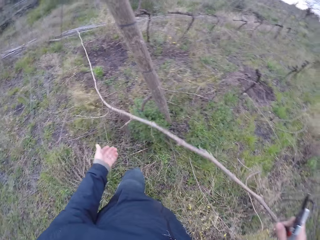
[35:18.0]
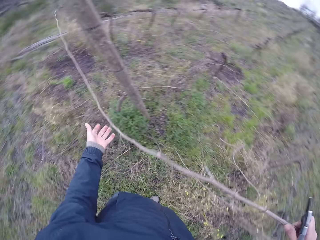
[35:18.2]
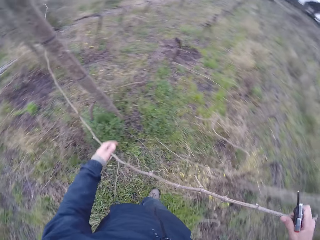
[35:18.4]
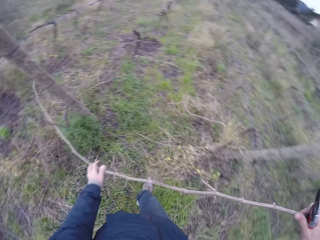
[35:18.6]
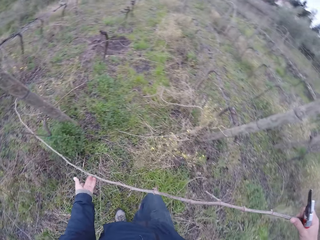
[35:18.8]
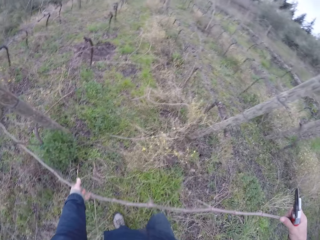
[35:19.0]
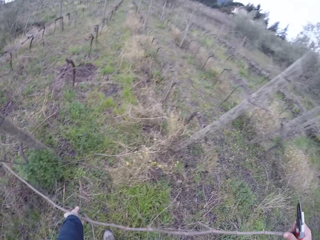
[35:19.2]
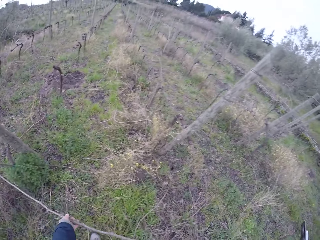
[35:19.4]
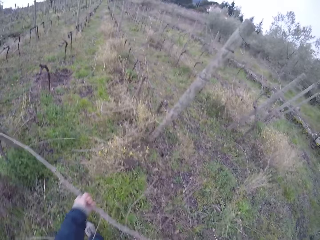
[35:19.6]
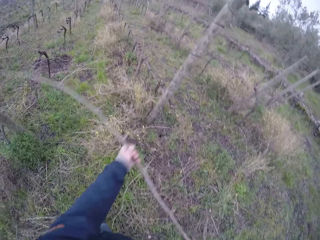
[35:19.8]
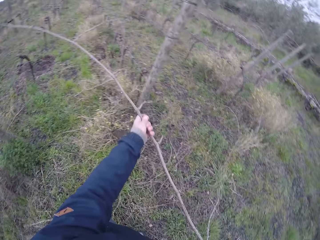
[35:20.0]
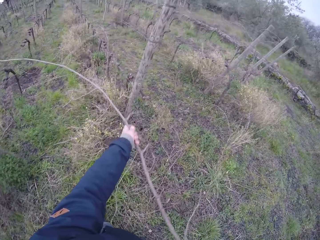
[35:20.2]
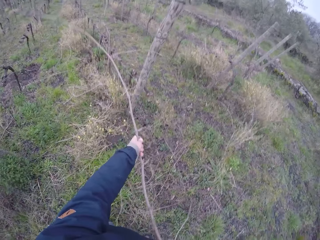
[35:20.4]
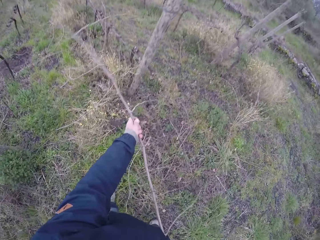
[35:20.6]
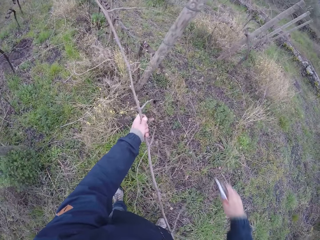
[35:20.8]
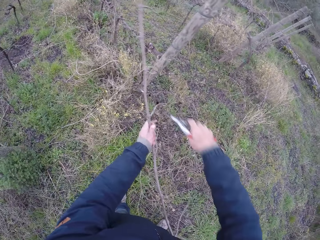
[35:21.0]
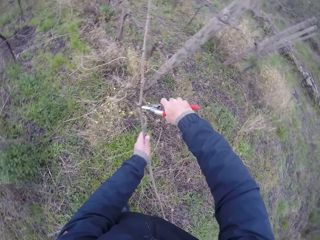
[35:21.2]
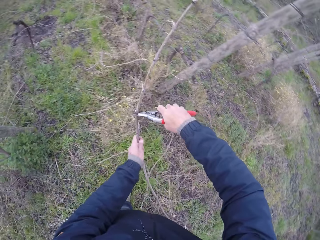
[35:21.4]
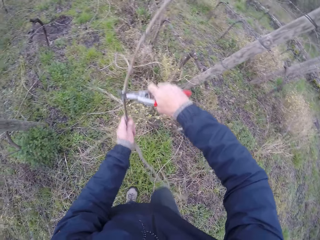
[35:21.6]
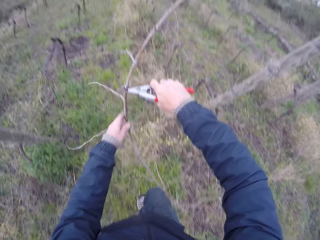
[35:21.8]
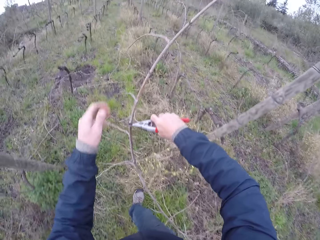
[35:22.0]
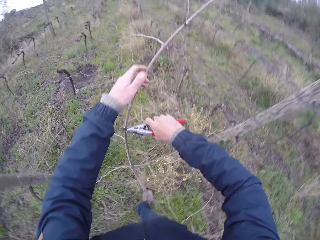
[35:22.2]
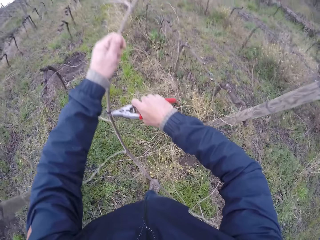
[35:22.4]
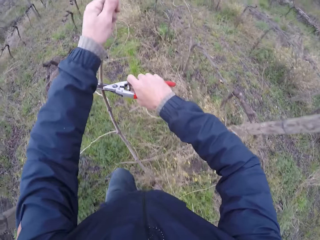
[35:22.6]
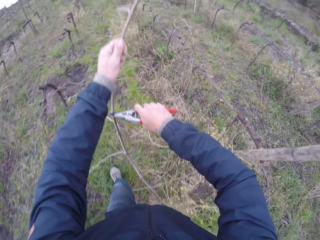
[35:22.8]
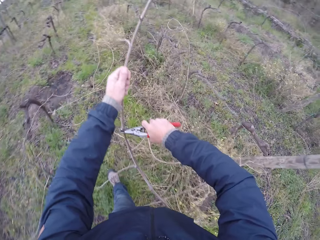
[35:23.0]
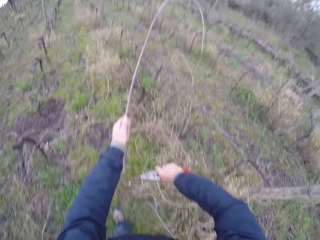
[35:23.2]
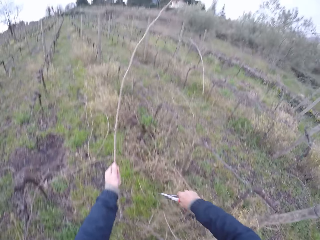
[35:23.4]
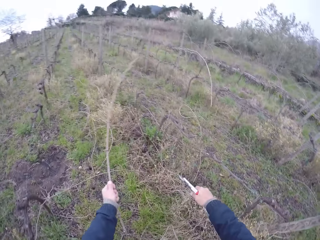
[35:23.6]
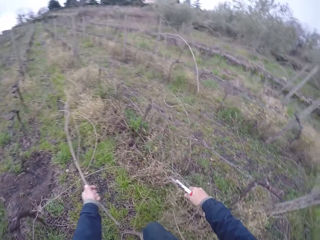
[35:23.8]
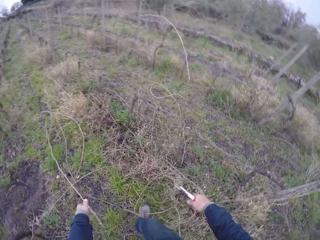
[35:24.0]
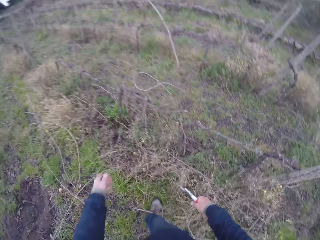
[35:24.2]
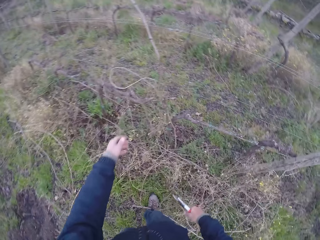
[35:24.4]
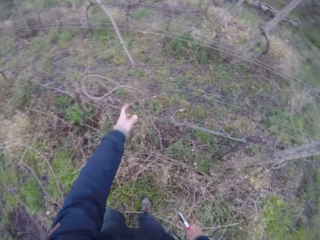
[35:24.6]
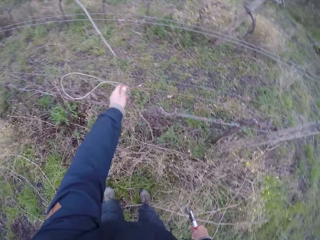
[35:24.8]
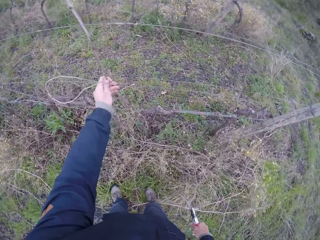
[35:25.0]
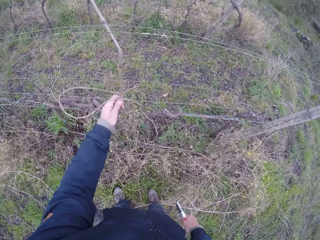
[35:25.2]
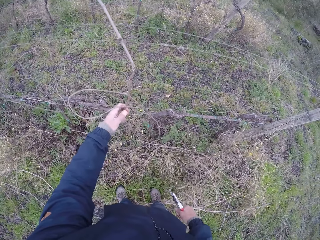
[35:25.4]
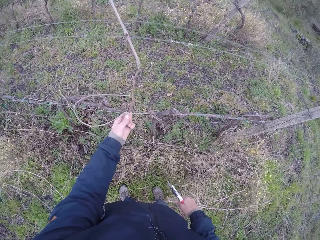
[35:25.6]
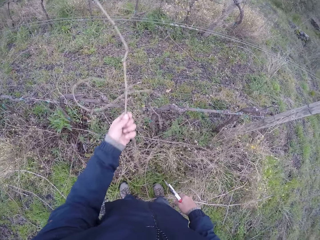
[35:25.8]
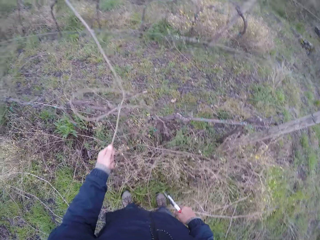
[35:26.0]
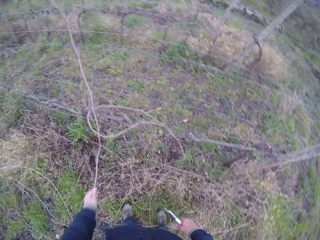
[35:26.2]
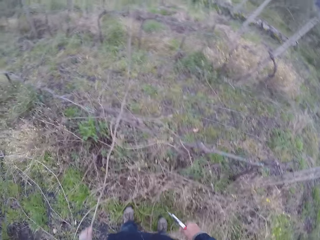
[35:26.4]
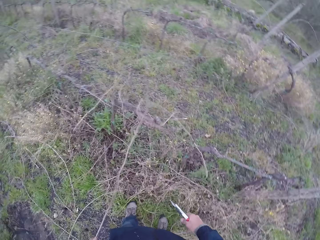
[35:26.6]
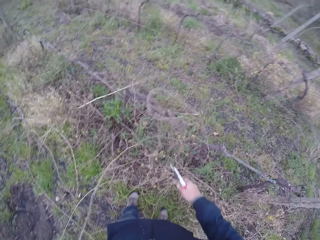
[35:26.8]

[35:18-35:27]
The camera wearer pulls the twig on the wire fence with his hands. He puts the stick down. He clips the twig in his left hand with the pliers in his right hand. He removes his left hand from the twig in the pliers in his right hand. He steps forward. He holds the twig in the pliers in his right hand with his left hand. He cuts the twig in his left hand with the pliers in his right hand. He passes the stick to the left hand. He drops the twig in his left hand on the ground. He moves the leg. He pulls the twig on the wire fence with his left hand.

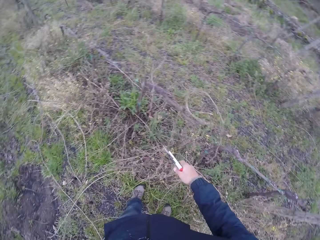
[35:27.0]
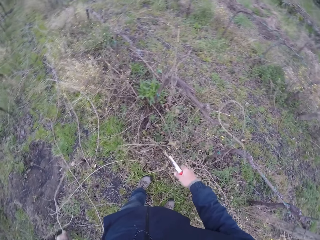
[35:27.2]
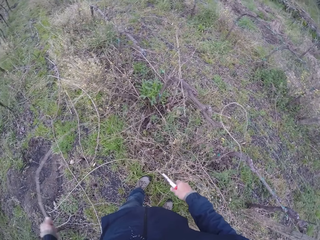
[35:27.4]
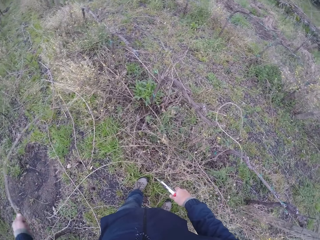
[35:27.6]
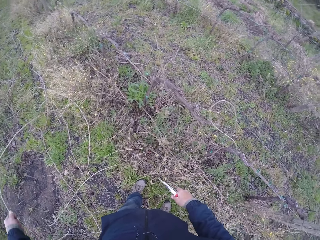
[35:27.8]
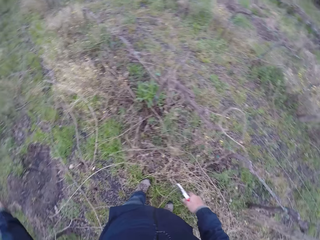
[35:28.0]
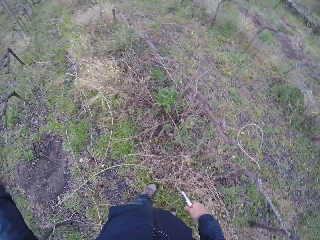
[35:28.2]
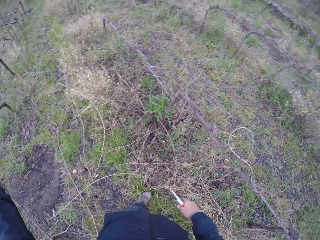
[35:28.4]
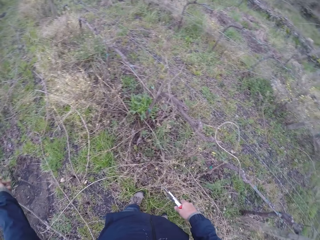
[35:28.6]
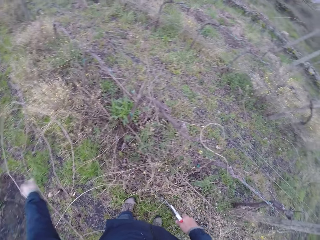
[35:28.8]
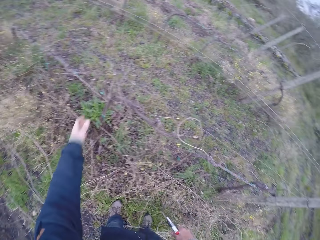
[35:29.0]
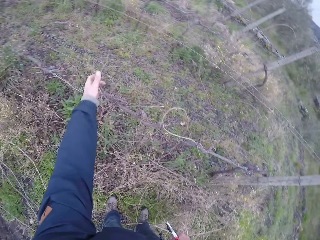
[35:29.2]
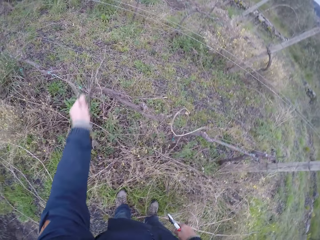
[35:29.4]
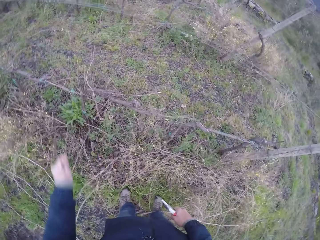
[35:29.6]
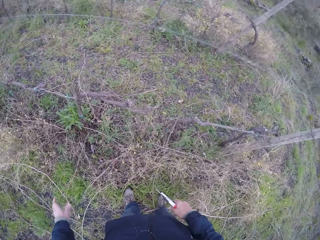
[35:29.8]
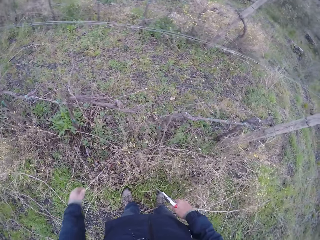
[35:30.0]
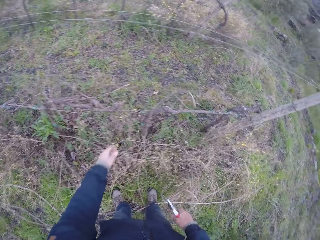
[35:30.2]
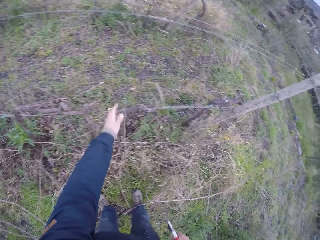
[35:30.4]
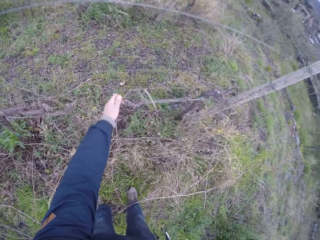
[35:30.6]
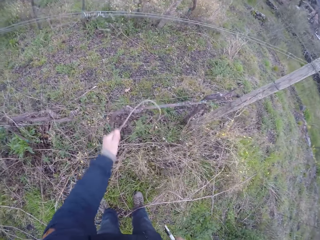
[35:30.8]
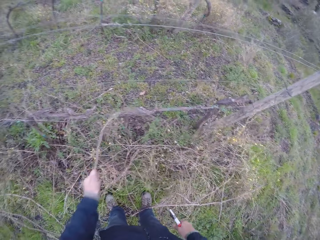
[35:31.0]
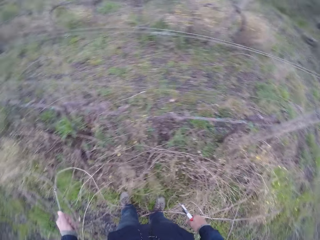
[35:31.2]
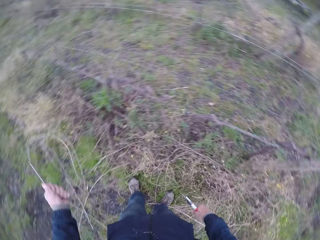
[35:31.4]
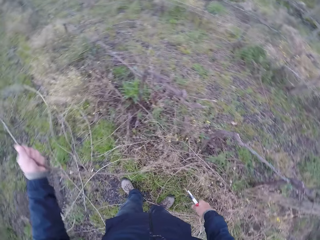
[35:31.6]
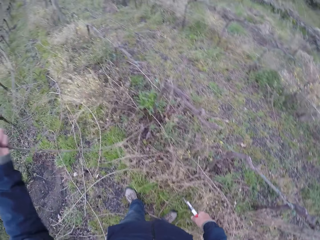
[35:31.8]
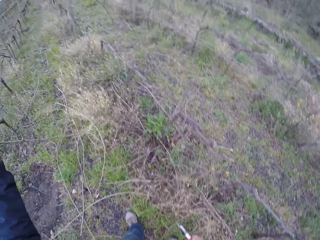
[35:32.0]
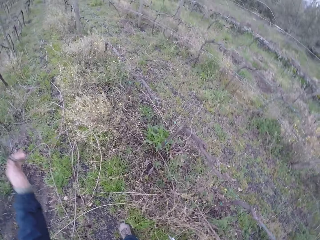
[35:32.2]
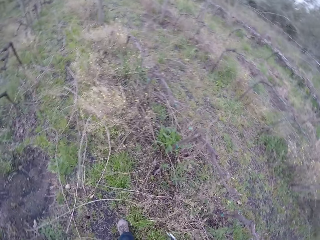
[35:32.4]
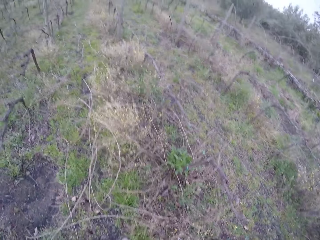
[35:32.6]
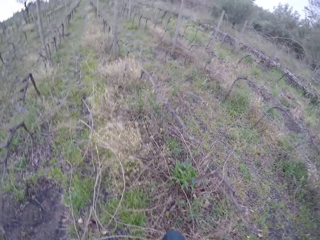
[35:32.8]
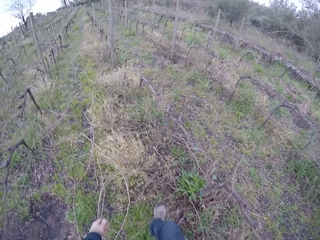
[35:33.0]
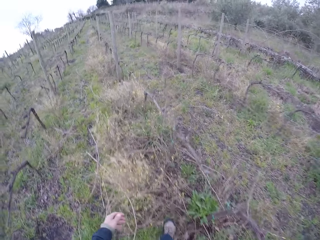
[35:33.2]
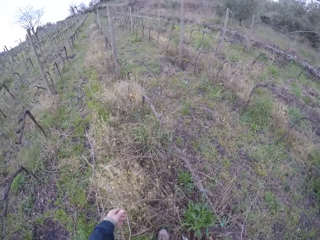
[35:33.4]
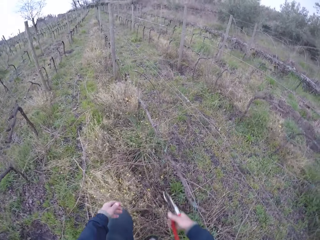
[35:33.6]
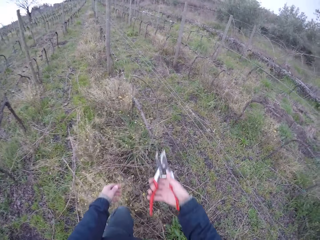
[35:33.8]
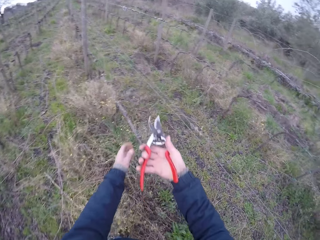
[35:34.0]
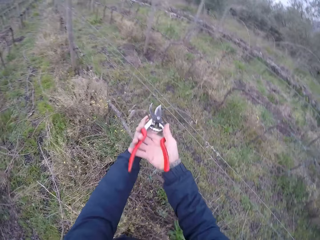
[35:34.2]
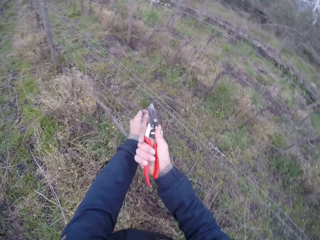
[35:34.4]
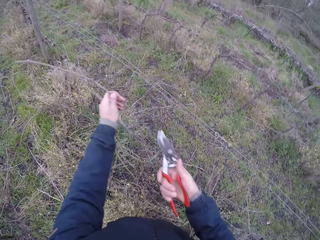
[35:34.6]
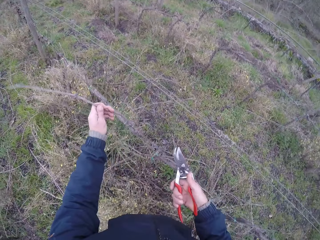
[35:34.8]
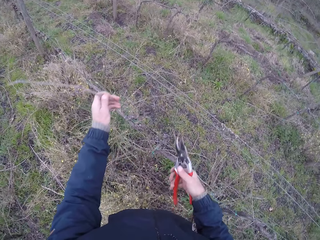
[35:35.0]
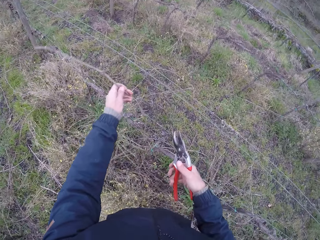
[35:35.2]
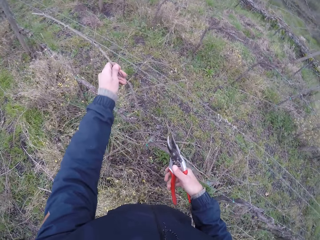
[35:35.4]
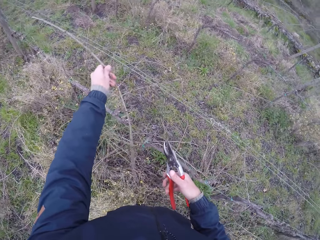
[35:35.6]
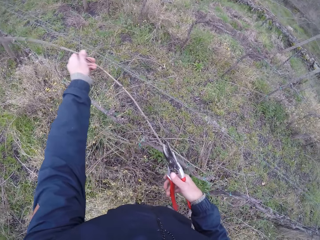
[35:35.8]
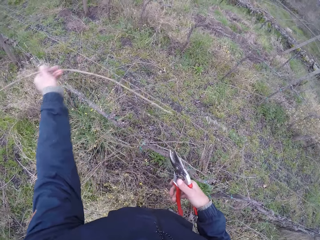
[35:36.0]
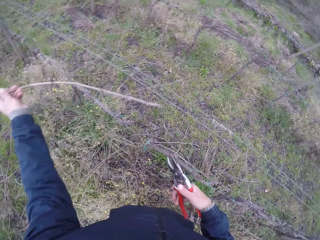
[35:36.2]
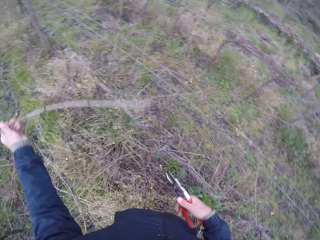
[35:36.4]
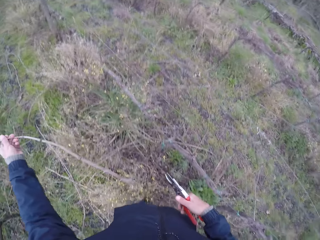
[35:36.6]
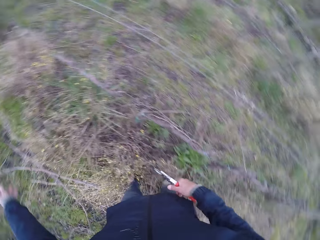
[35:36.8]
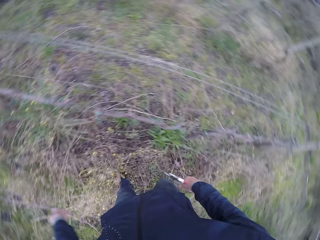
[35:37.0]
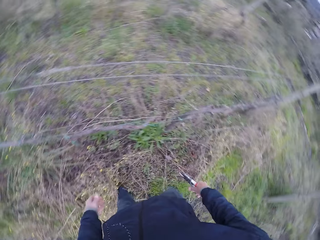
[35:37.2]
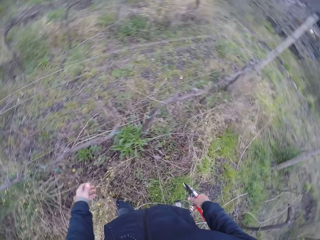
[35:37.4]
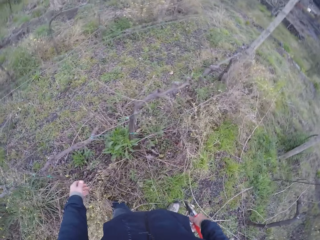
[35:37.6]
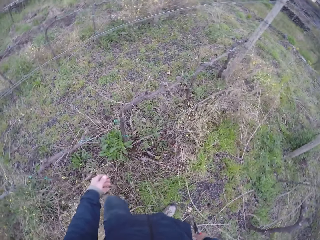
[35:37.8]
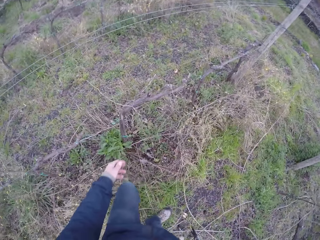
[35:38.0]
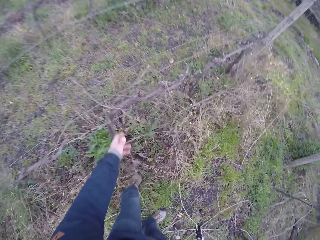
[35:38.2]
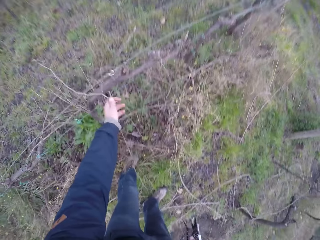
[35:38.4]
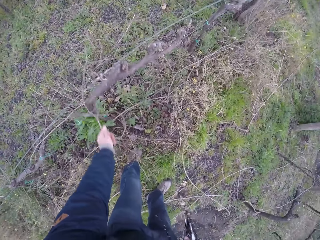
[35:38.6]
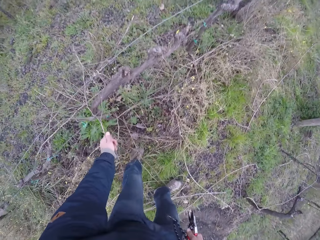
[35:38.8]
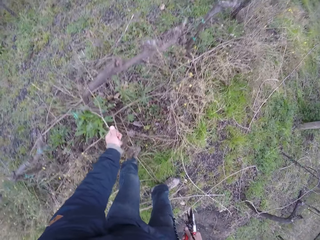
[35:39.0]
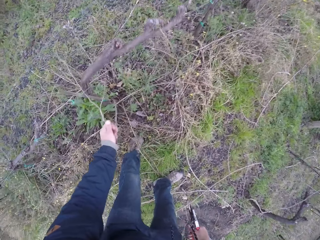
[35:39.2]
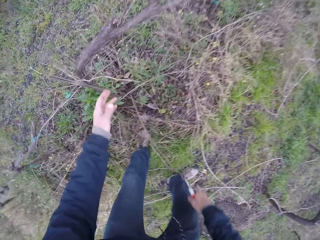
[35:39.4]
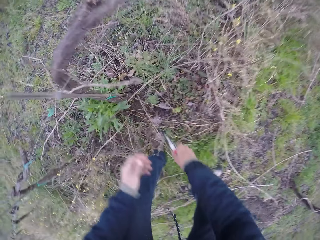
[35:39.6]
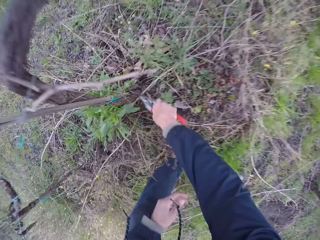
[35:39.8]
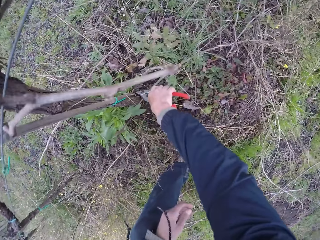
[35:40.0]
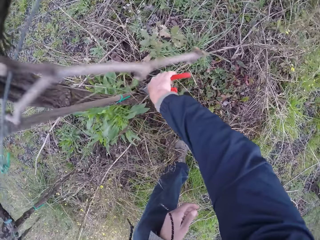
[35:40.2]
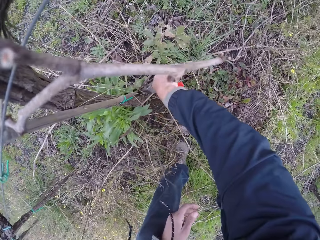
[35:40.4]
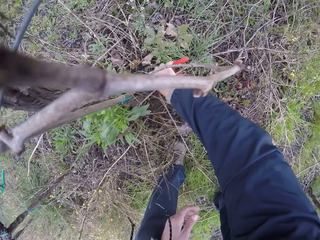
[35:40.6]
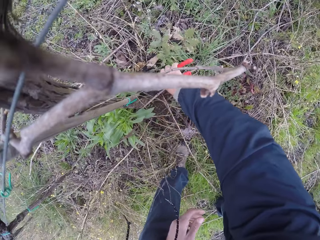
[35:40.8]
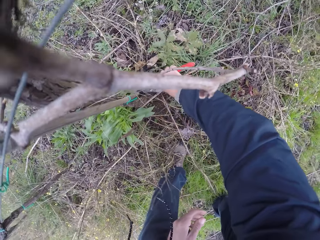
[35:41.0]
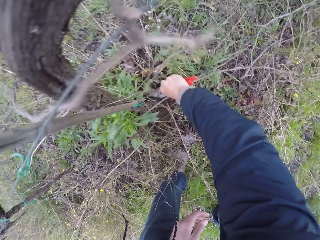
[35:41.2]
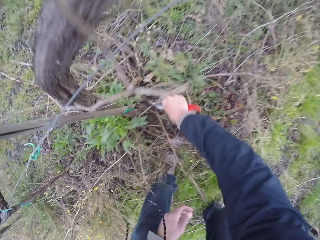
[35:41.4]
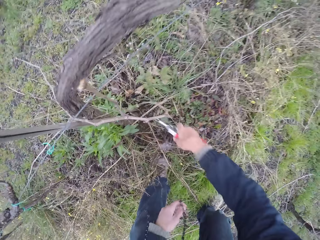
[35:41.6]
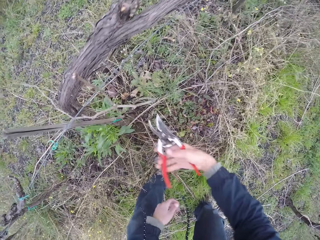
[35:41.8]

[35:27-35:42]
The camera wearer throws the stick. He drops the twig in his left hand on the ground. He pulls the twig on the wire fence with his left hand. He drops the twig in his left hand on the ground. He pulls the twig on the wire fence with his left hand. He throws the stick. He drops the twig in his left hand on the ground. He steps forward. He touches the stick. He cuts a twine on the wire fence with the pliers in his right hand. He holds the twig on the wire fence with his left hand and pulls the twig on the wire fence with his left hand. He cuts the stick with the secateurs. He throws the stick. He drops the twig in his left hand on the ground. He steps forward. He pulls the twig on the wire fence with his left hand. He cuts the stick with the secateurs. He pushes the pliers into the ground with his right hand.
